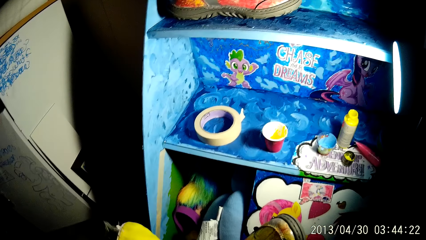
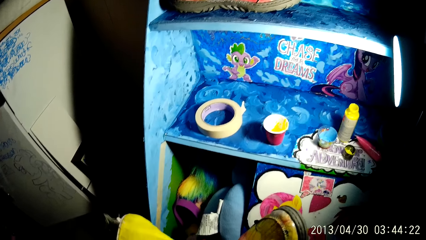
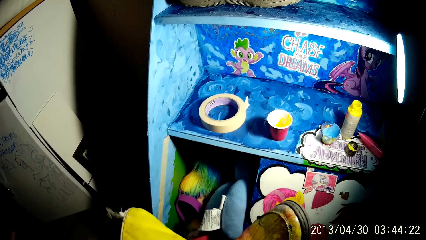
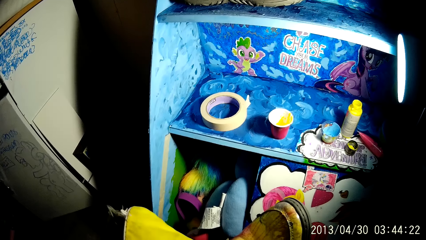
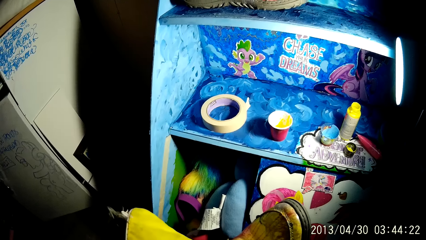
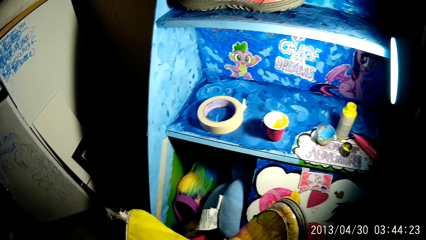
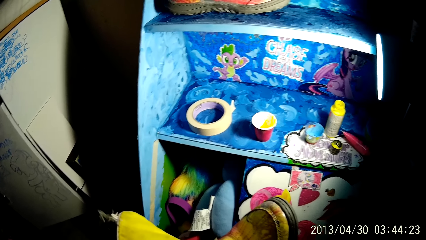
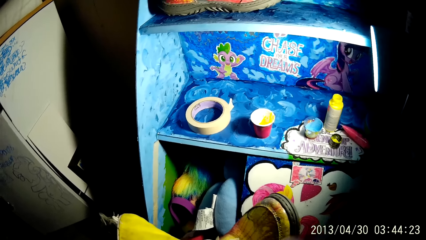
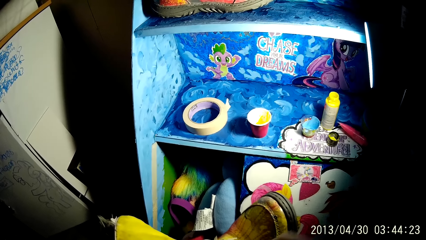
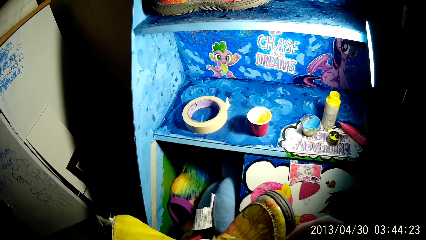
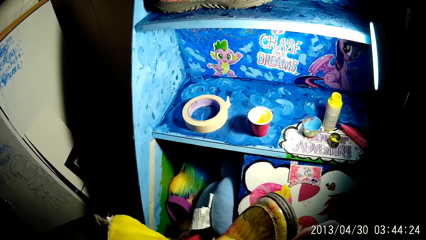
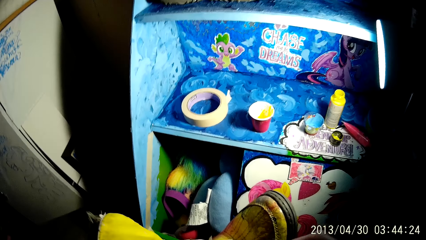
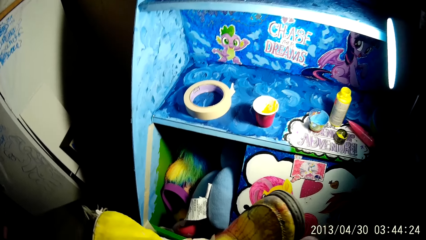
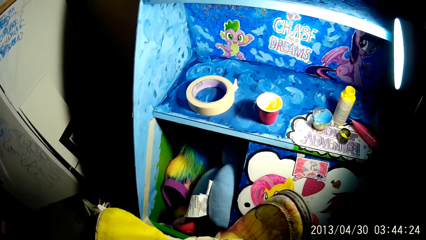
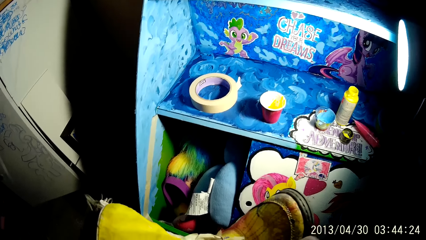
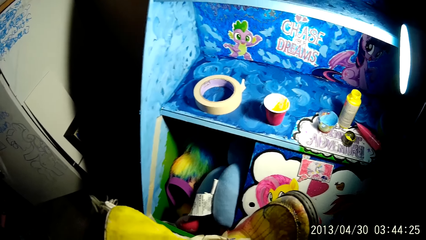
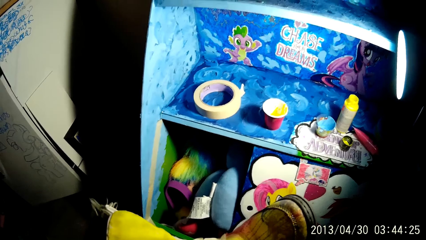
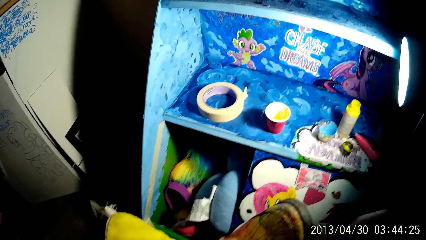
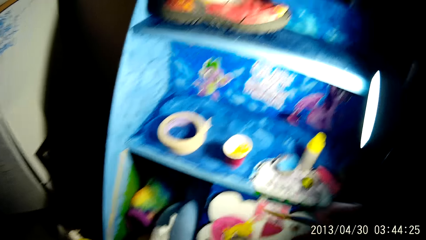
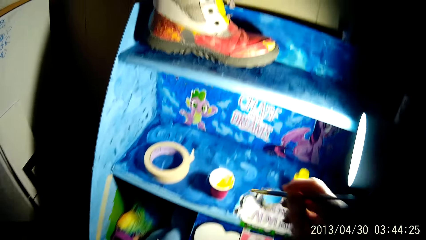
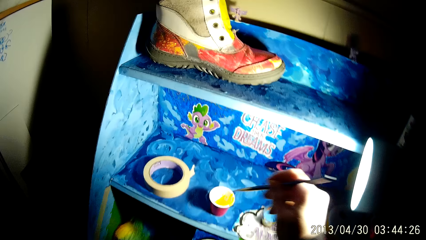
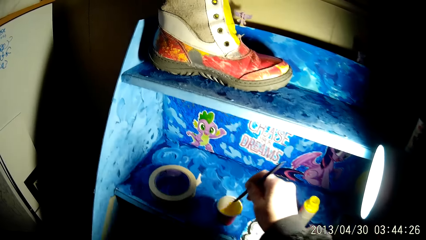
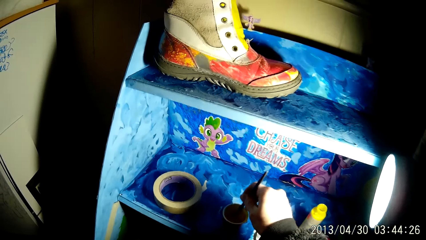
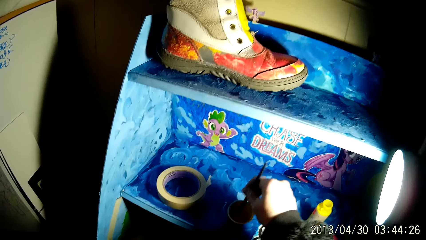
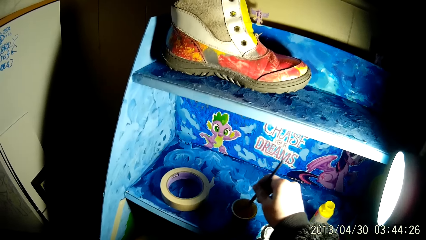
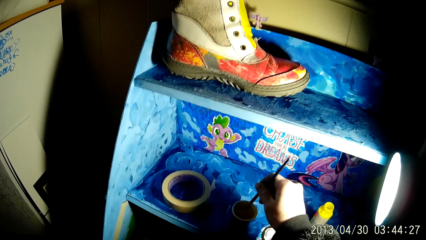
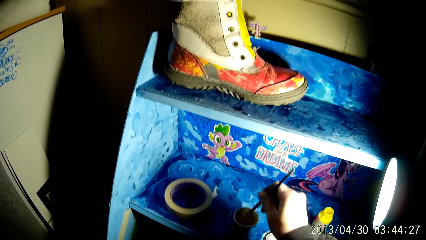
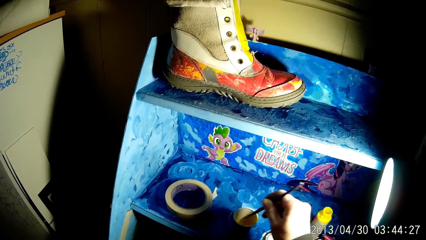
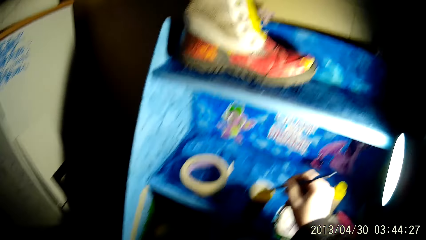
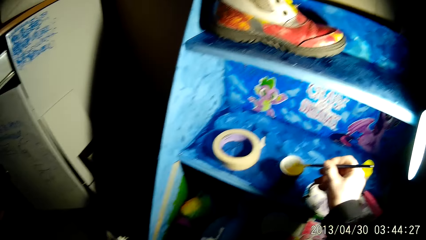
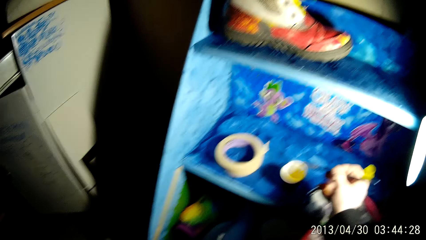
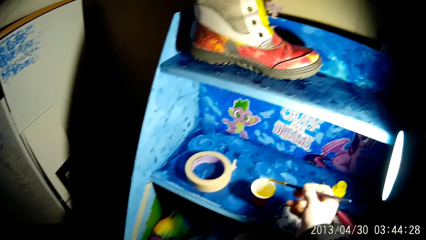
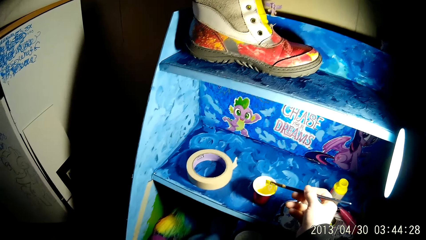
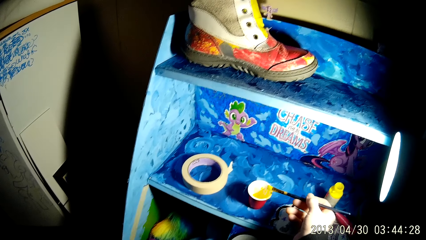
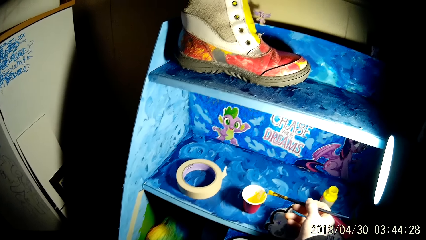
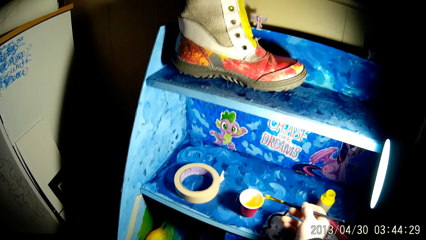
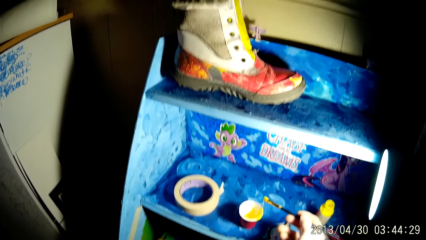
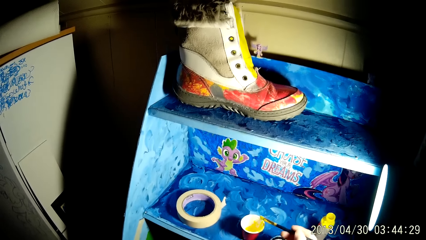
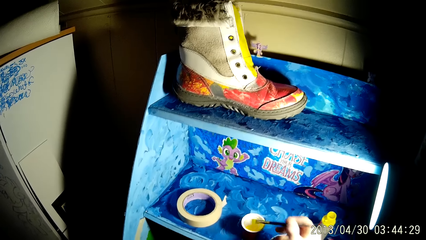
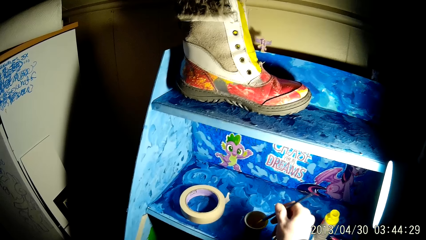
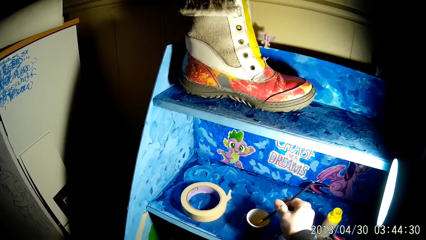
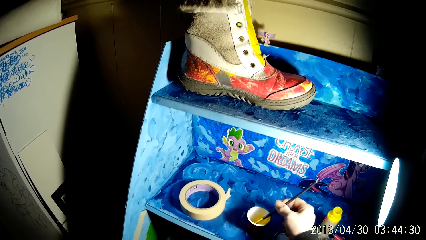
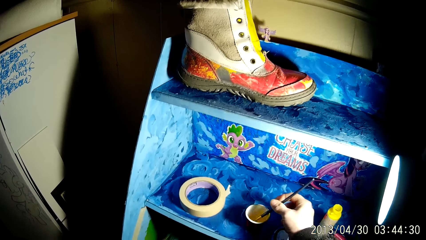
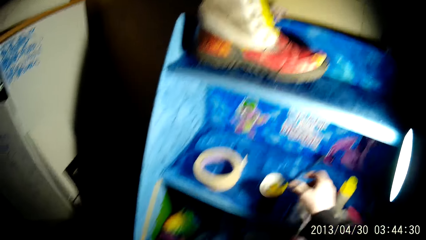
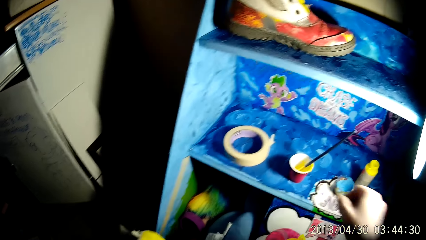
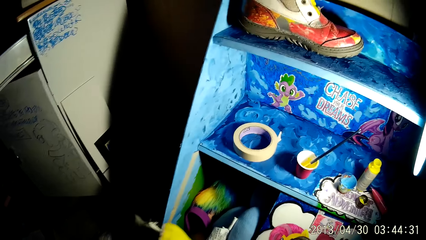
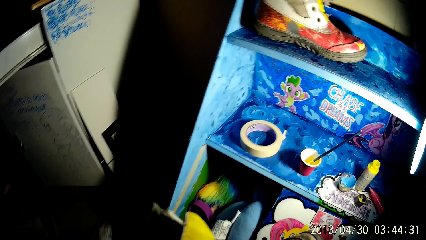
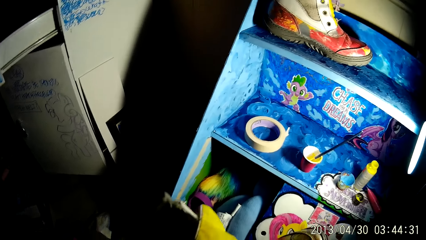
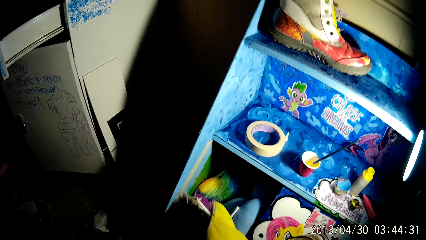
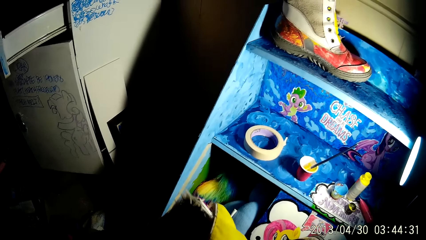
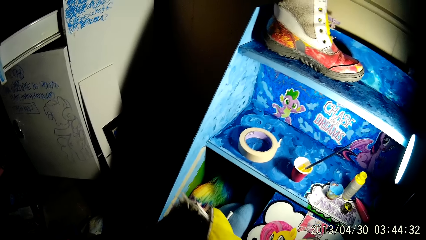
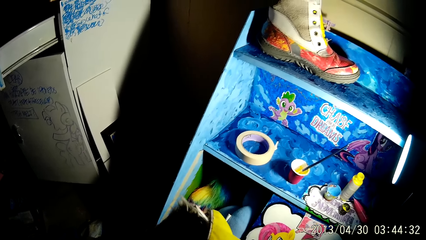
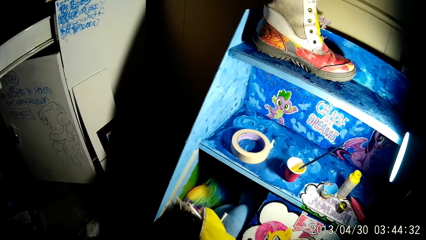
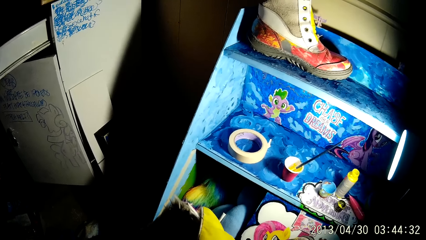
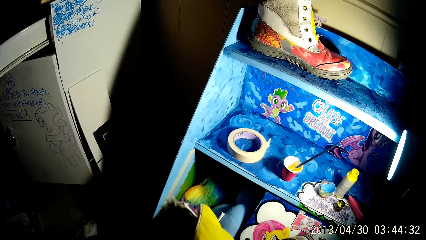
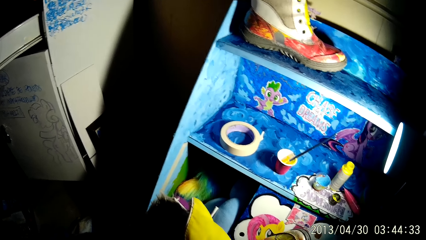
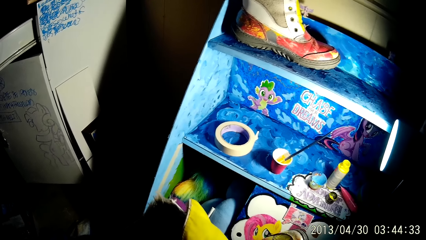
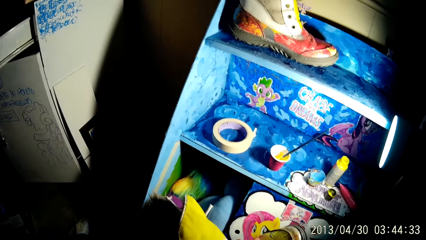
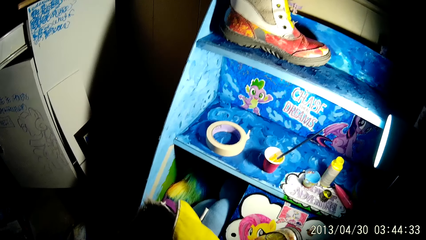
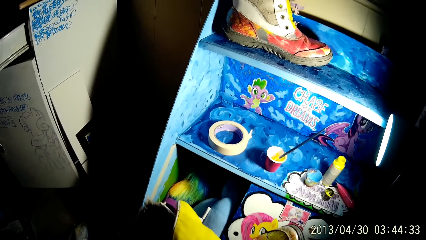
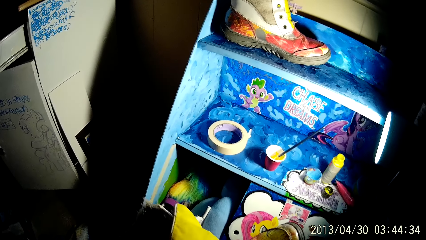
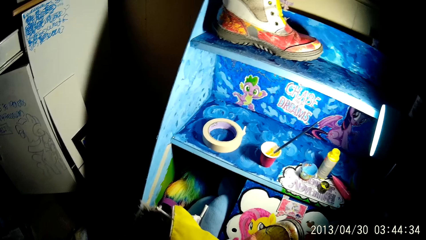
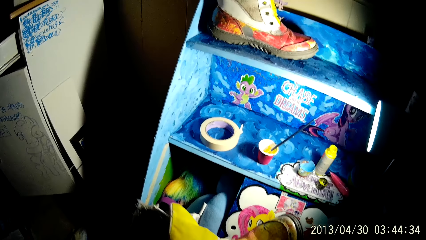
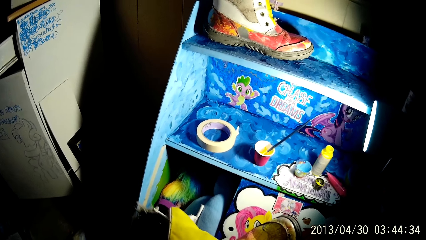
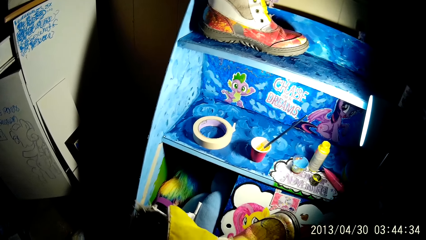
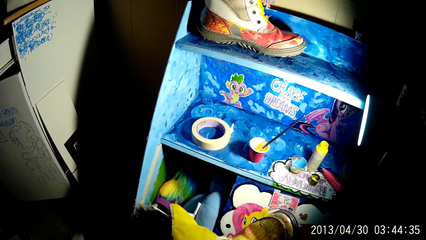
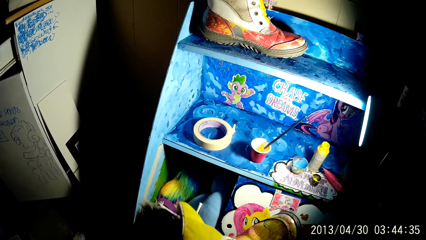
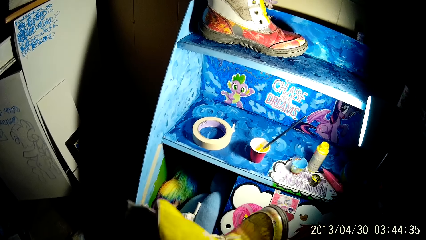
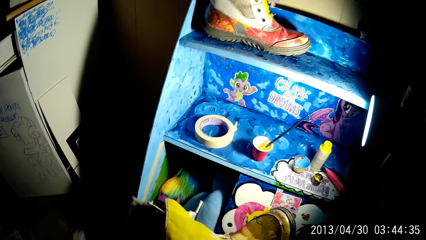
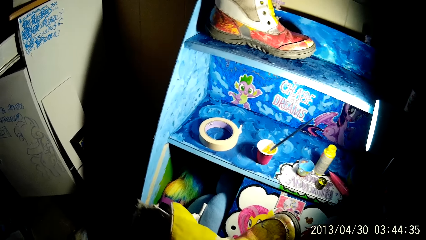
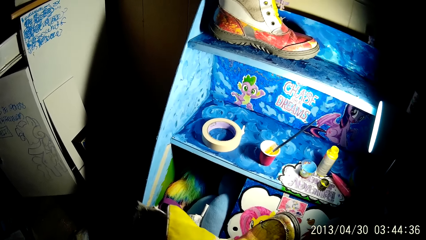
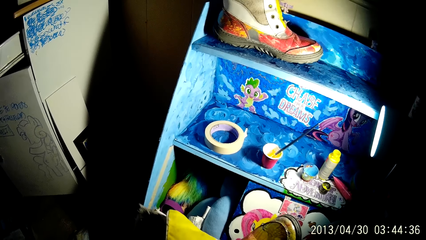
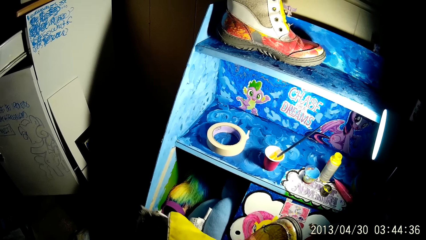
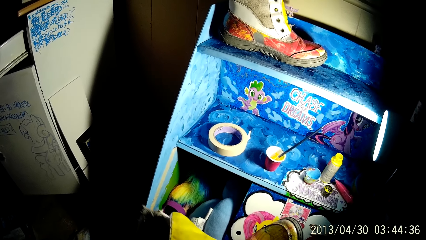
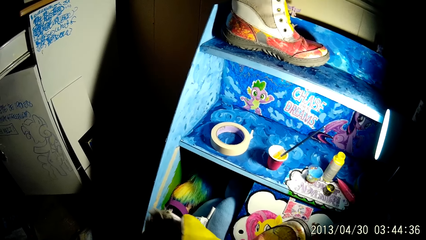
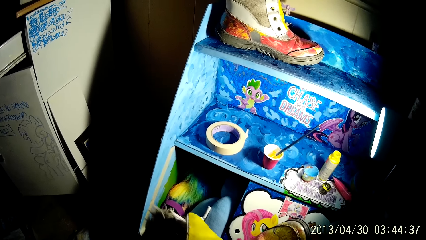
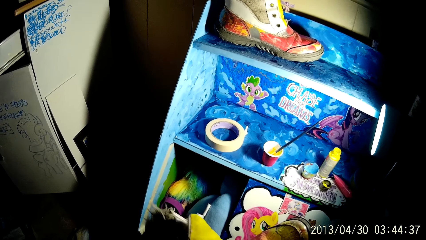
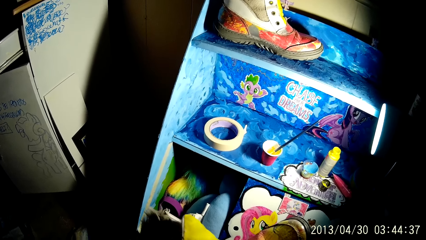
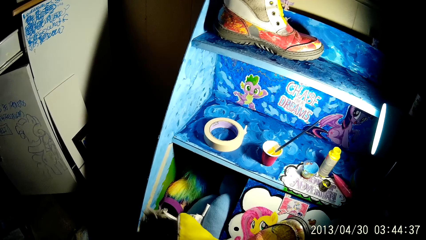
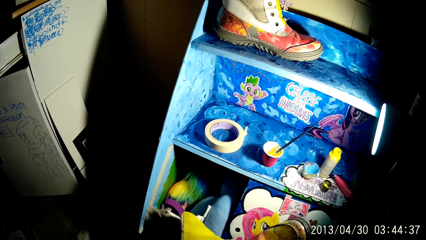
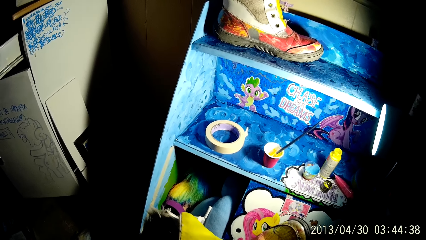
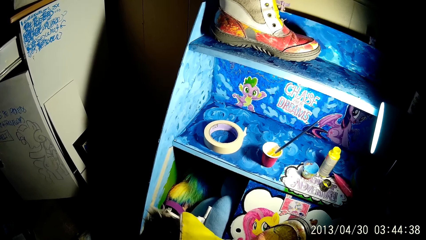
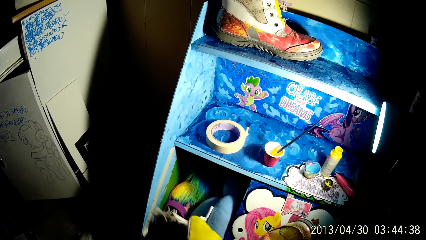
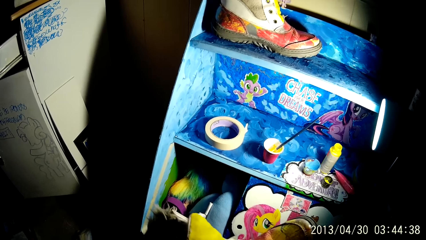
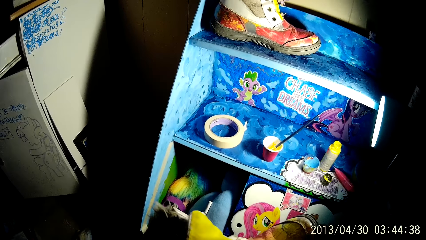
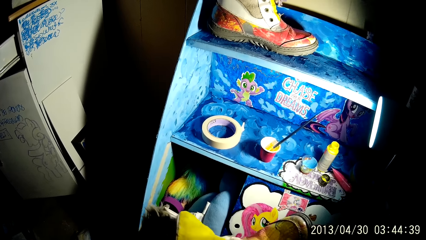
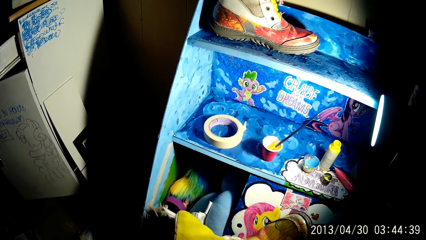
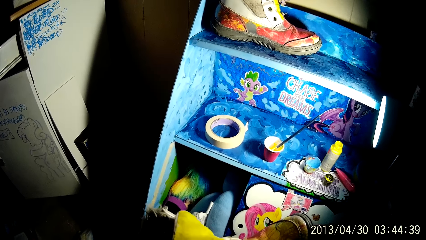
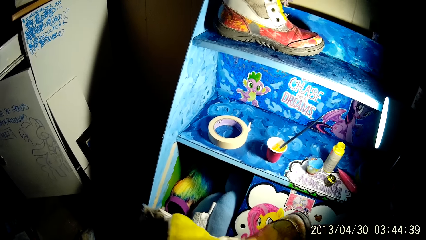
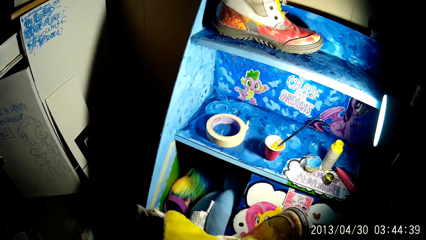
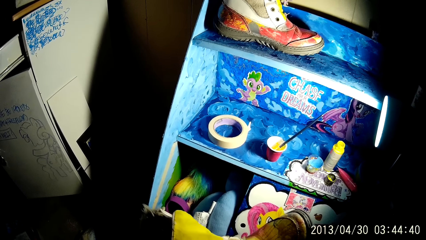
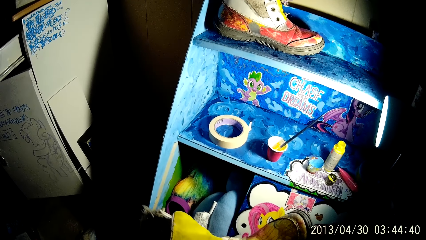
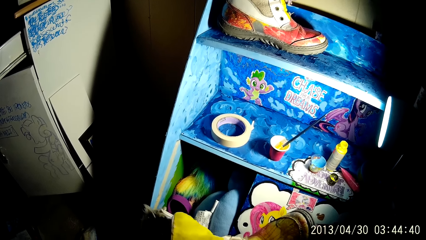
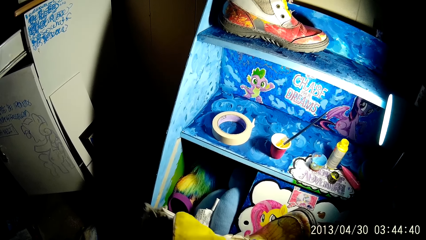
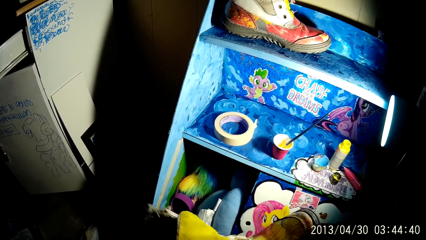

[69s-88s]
The camera wearer dips the brush into the cup of paint on the shelf with his right hand. He touches the cup with the brush with his right hand. He drops the brush into the cup of paint with his right hand.
